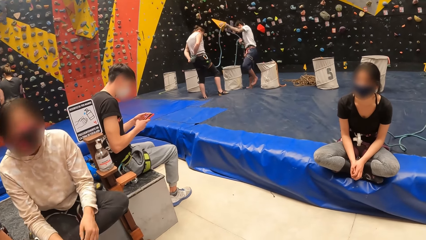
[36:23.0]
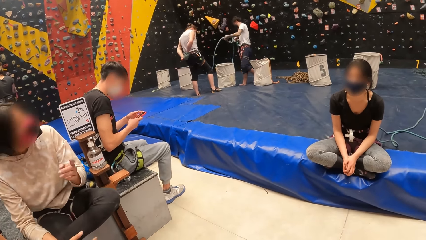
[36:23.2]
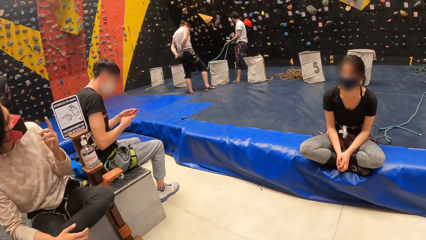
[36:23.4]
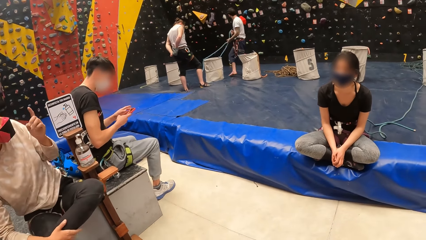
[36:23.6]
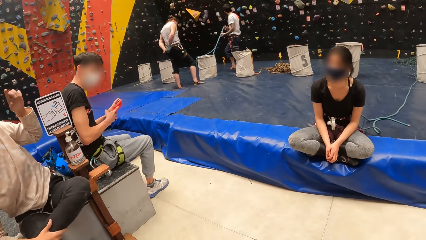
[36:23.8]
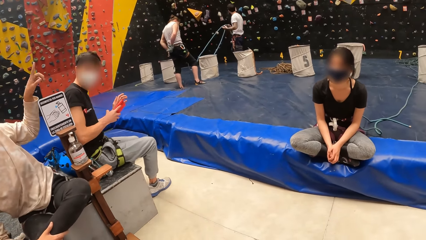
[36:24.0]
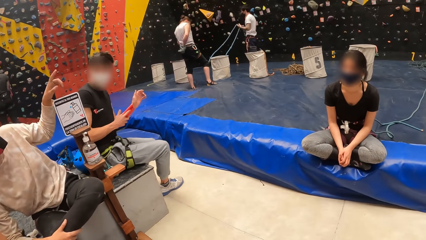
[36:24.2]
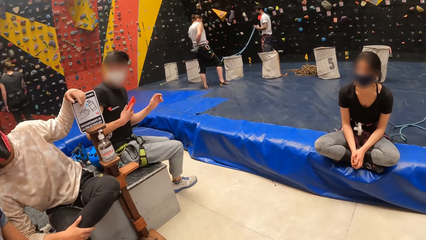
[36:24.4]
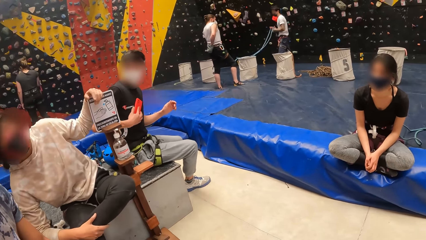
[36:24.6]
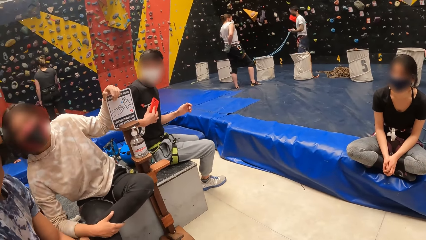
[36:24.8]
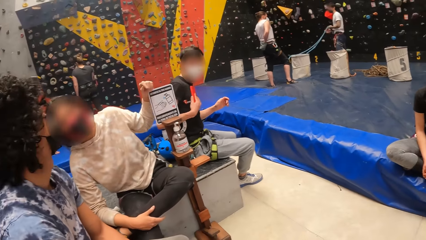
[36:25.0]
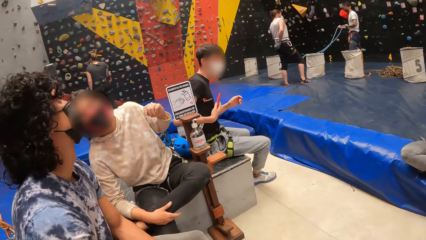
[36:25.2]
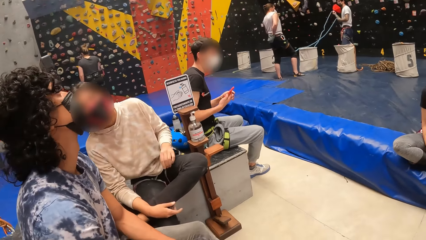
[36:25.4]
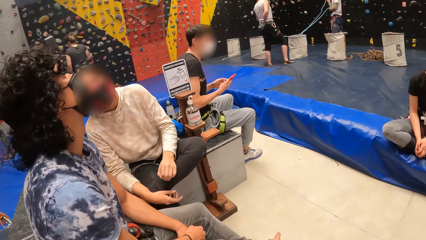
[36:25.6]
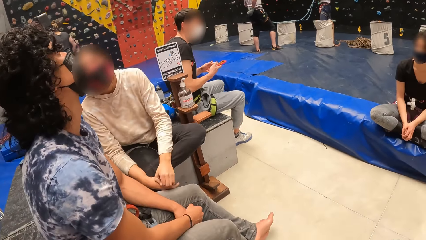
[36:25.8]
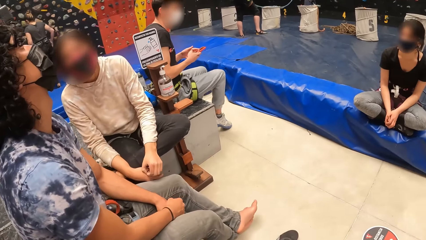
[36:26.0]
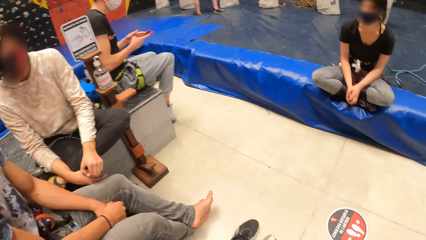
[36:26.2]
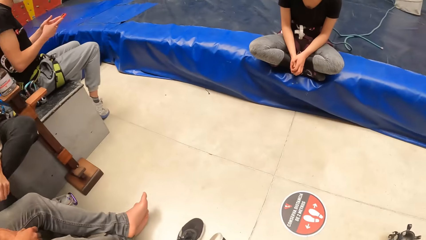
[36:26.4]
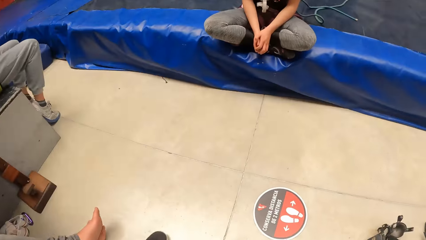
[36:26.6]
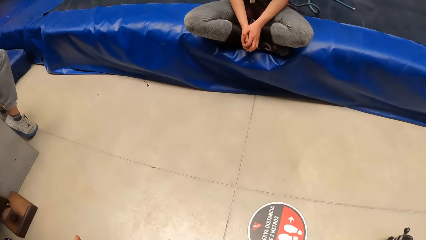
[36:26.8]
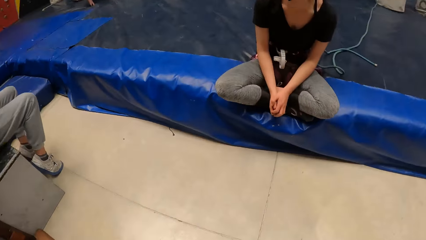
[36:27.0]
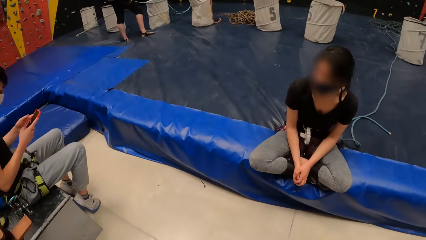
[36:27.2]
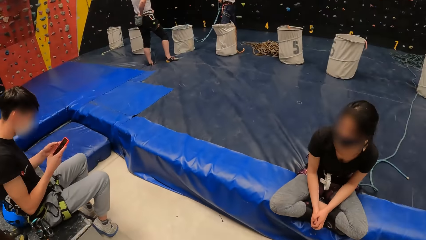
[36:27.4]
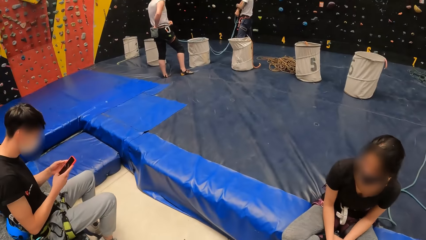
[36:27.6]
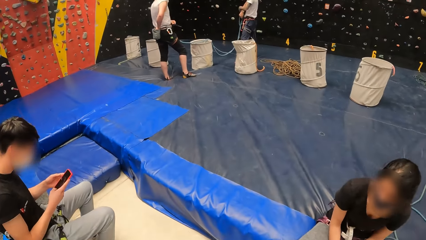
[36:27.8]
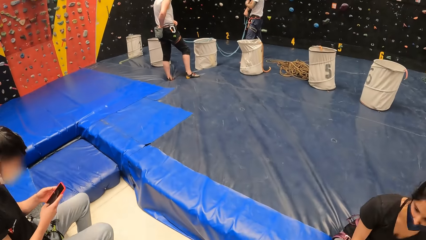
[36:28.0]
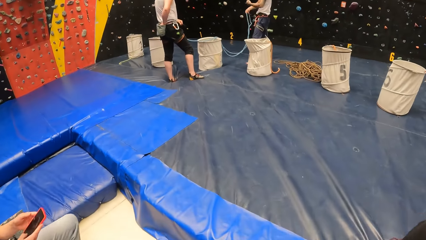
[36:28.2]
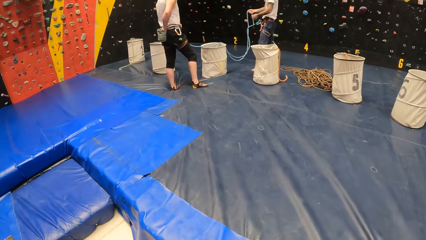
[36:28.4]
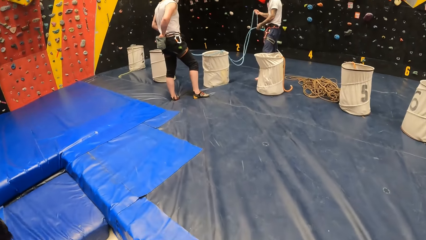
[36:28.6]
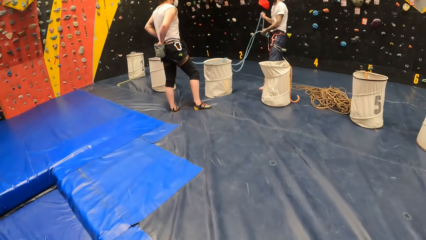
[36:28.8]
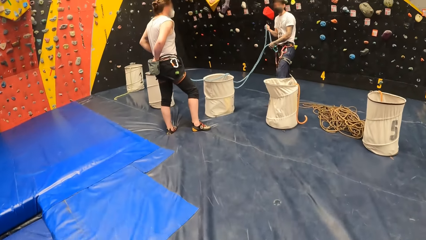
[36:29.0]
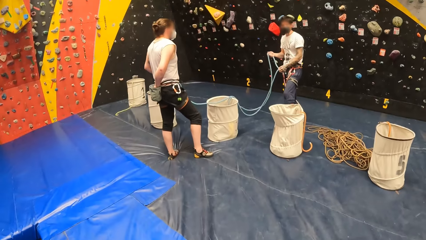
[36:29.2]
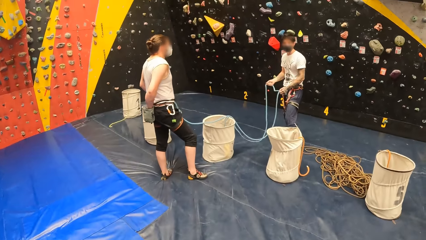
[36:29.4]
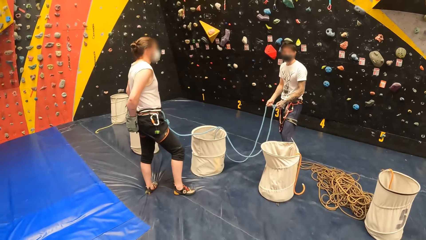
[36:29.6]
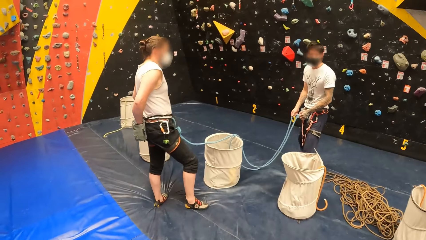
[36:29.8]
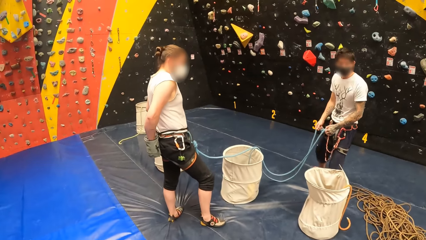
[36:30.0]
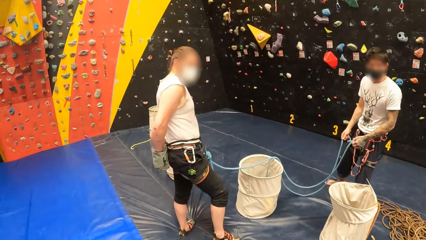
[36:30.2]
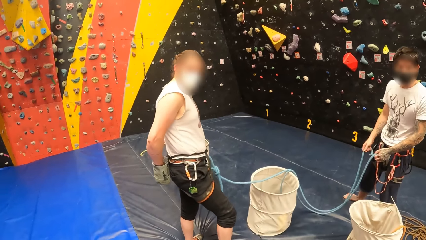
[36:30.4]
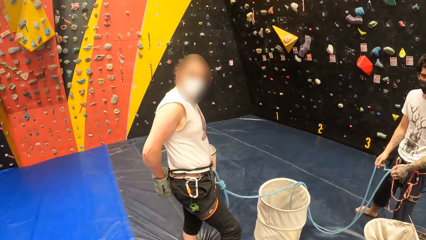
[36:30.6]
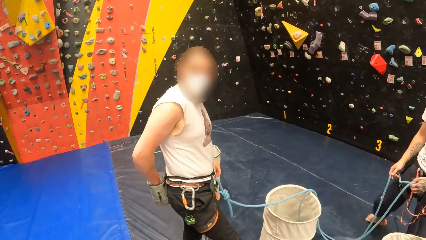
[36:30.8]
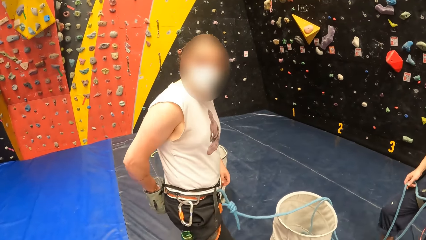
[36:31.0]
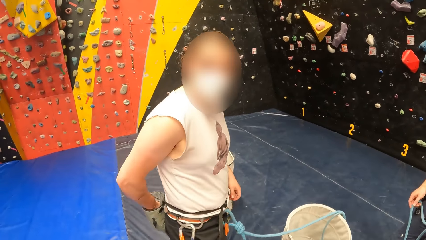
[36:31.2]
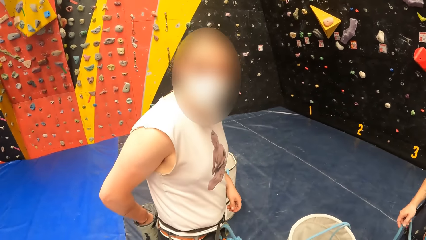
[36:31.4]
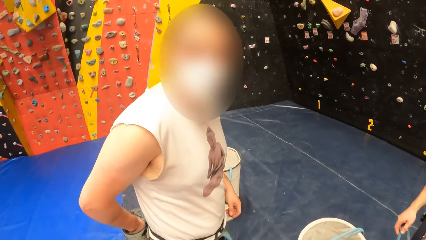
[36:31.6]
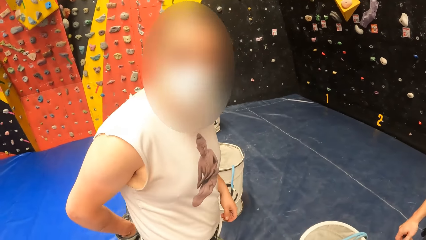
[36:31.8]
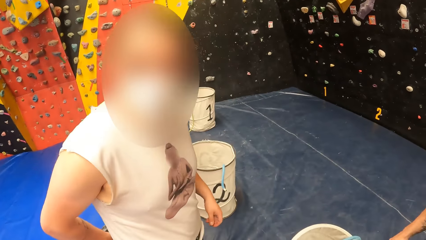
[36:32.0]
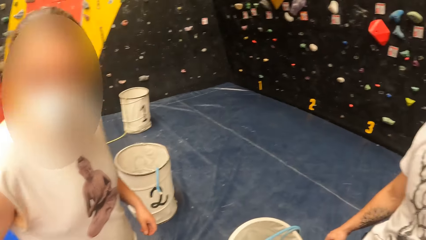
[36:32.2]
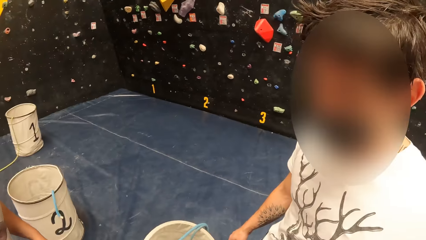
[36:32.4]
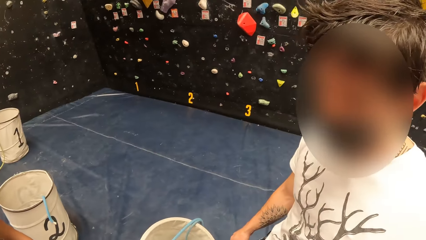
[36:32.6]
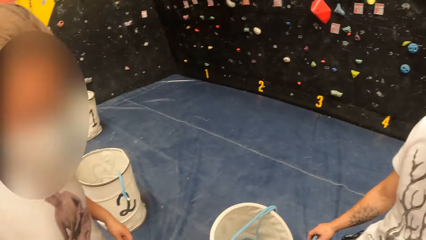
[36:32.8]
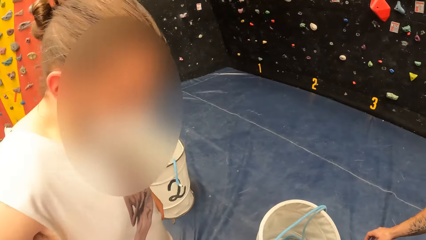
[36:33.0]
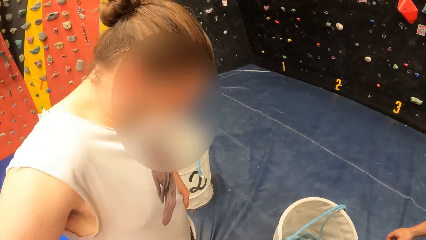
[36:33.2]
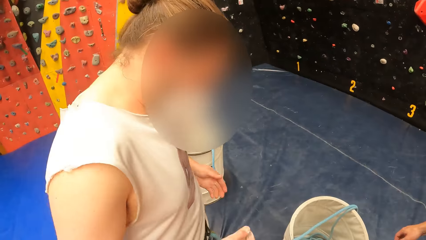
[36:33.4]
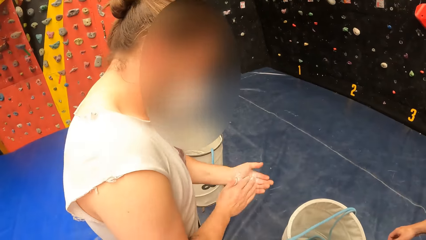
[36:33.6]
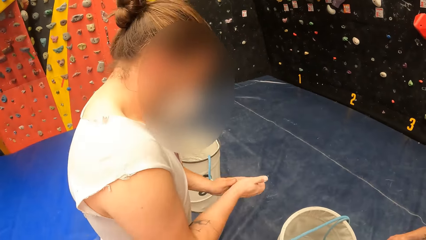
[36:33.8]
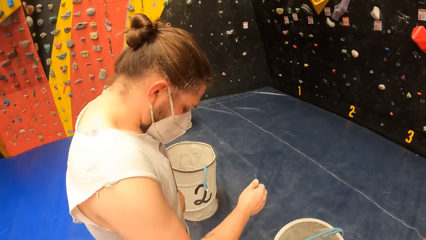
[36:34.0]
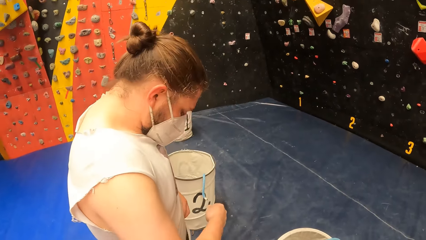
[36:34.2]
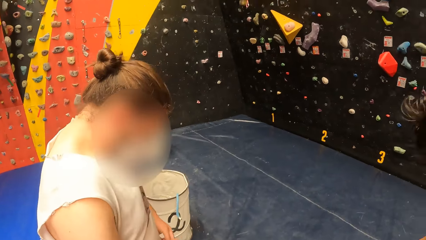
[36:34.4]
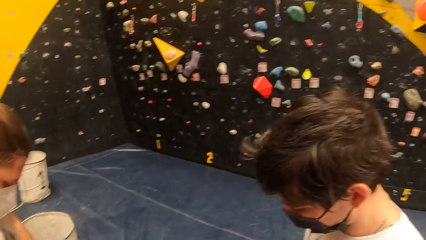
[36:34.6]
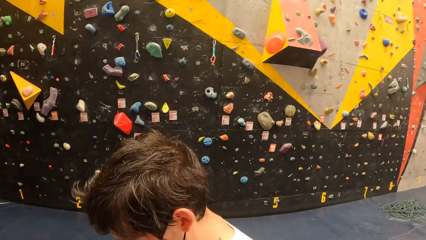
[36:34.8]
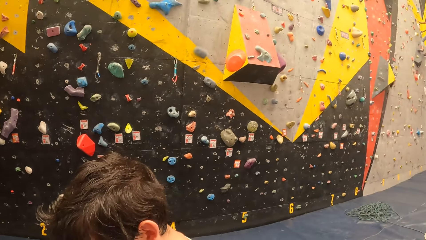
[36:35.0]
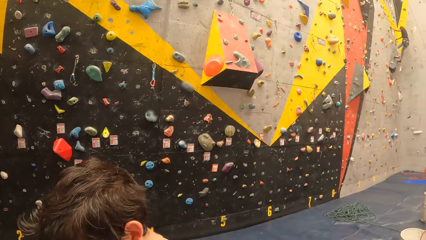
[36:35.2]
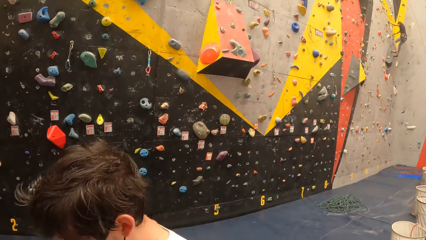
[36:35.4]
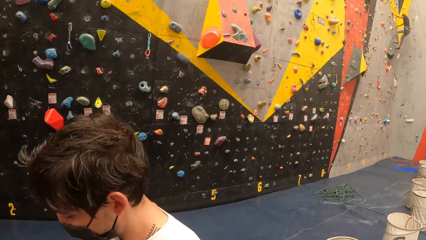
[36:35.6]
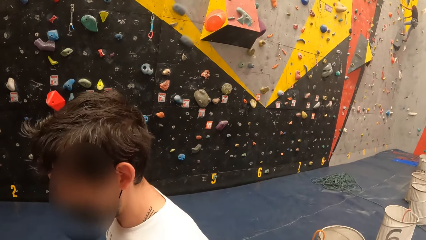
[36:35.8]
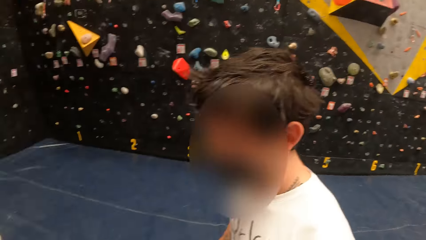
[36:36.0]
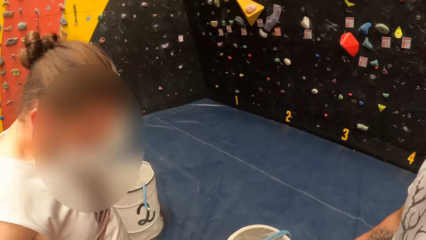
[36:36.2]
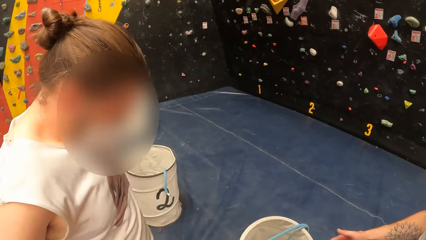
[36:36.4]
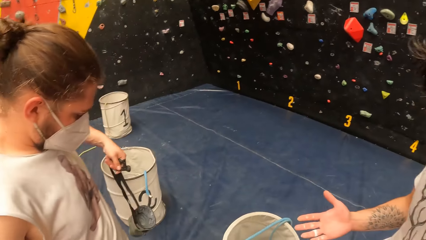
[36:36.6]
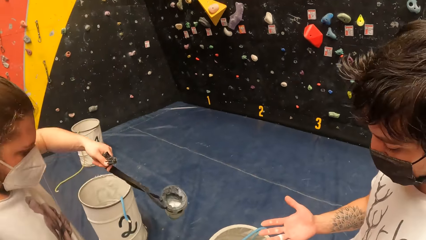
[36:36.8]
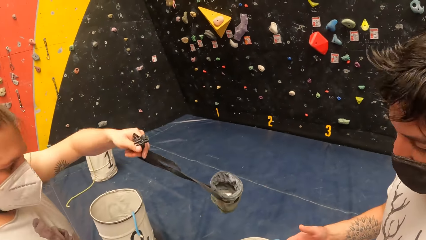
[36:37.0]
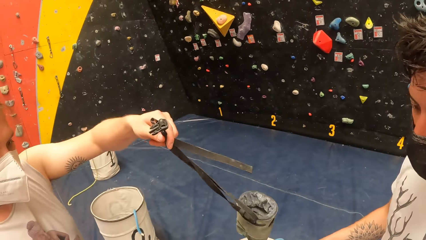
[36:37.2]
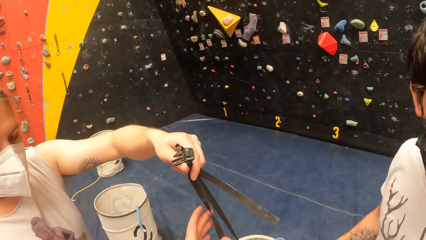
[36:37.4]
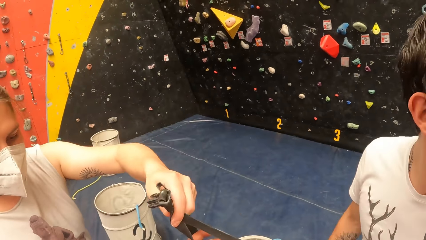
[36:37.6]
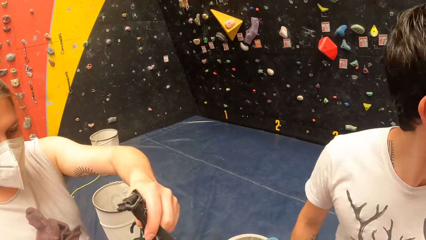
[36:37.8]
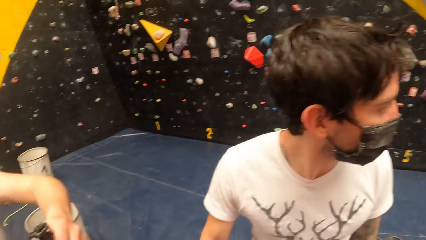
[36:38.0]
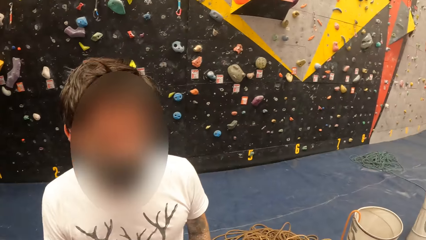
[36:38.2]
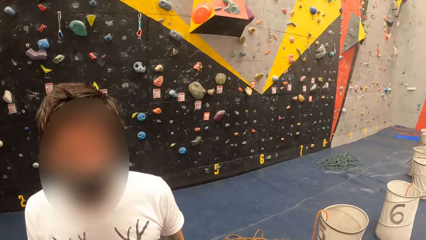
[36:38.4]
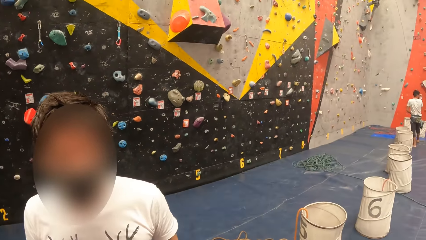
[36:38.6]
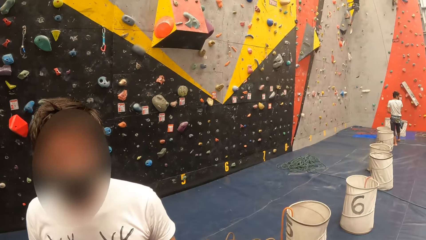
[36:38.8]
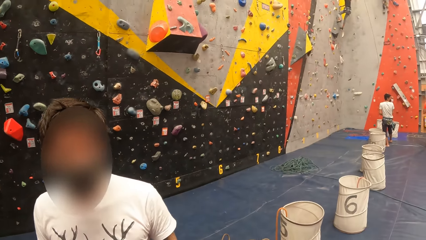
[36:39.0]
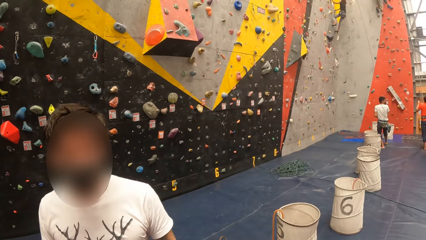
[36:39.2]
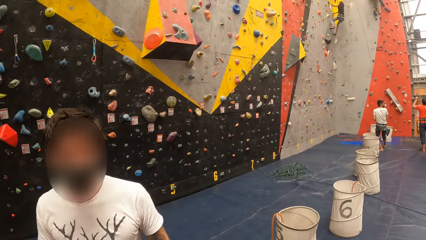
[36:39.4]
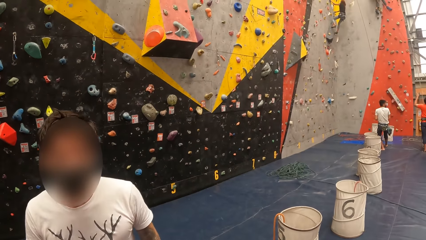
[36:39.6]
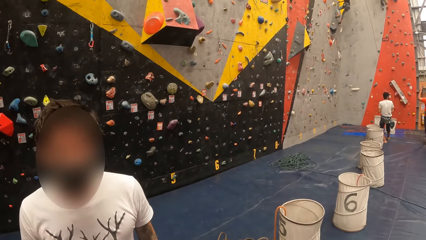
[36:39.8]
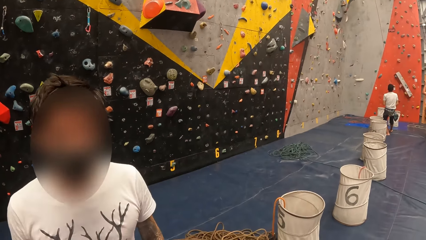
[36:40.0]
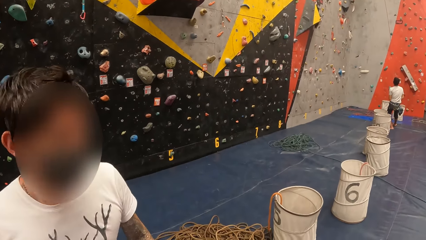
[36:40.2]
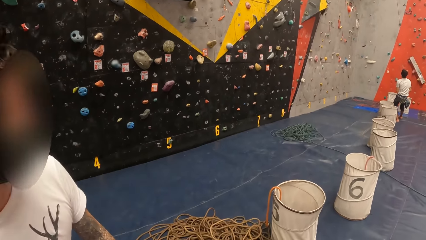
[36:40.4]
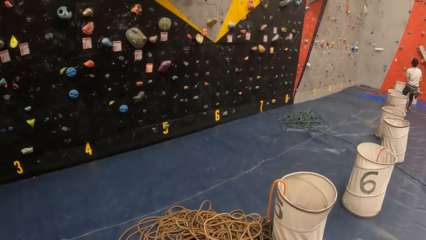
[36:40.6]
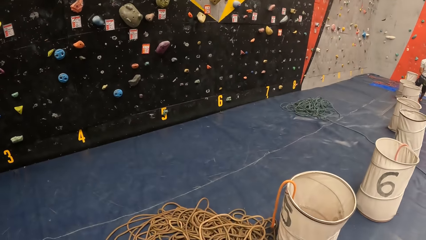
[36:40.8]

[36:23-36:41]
The camera wearer converses with a woman. They look around. They walk in the room towards the bucket. Another woman converses with the camera wearer. A man converses with the camera wearer. The camera wearer looks around. They look at the wall. The other woman gives the camera wearer a belt. The man converses with the camera wearer.
